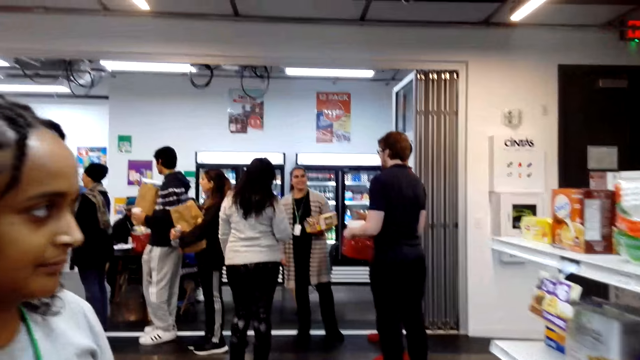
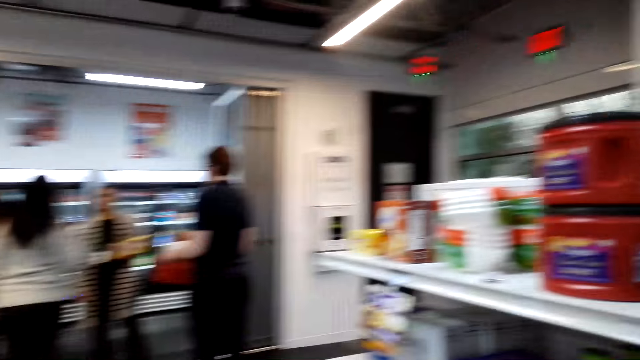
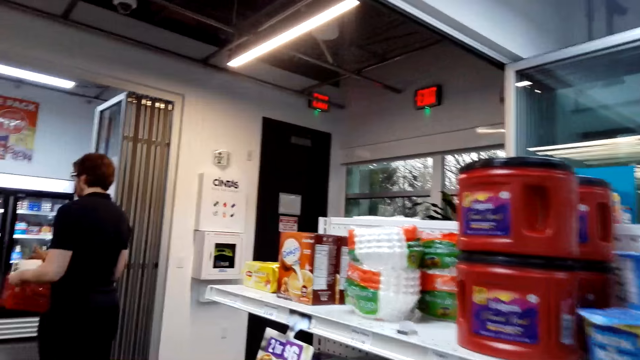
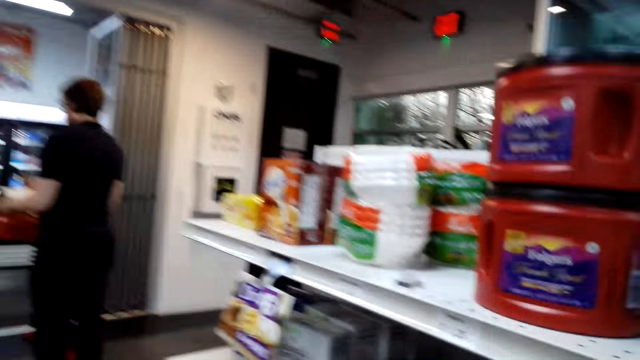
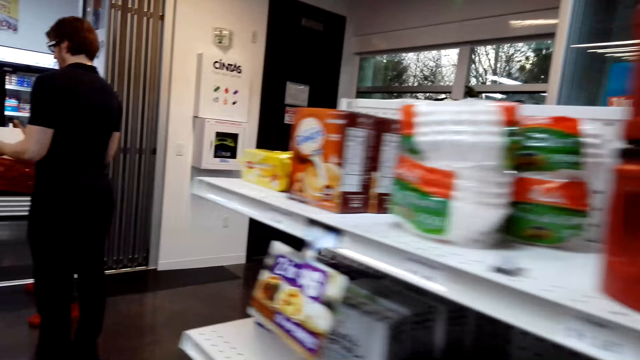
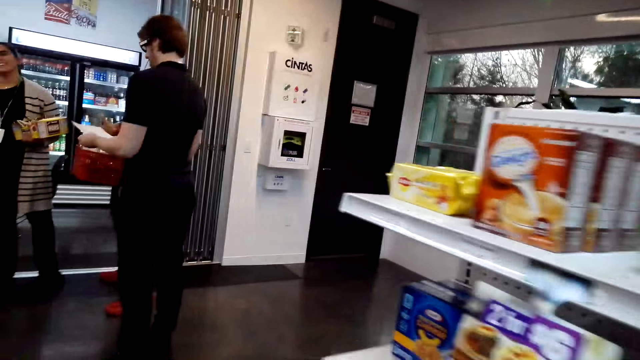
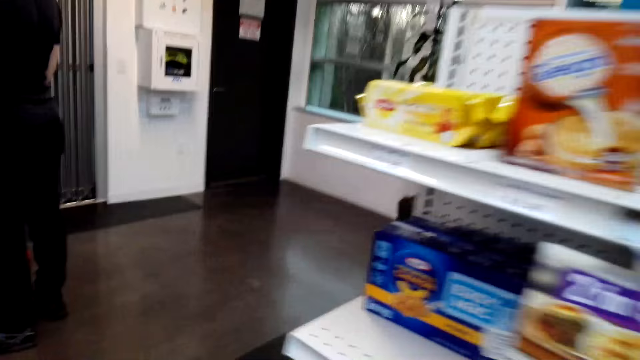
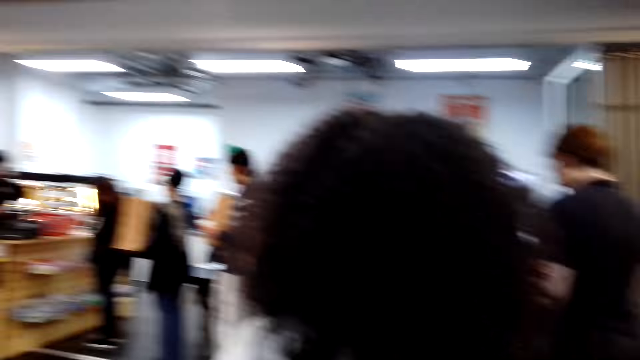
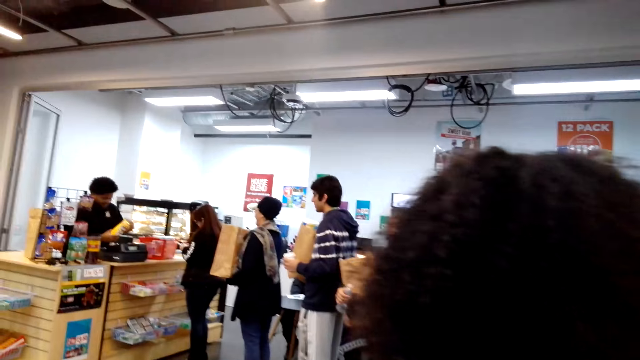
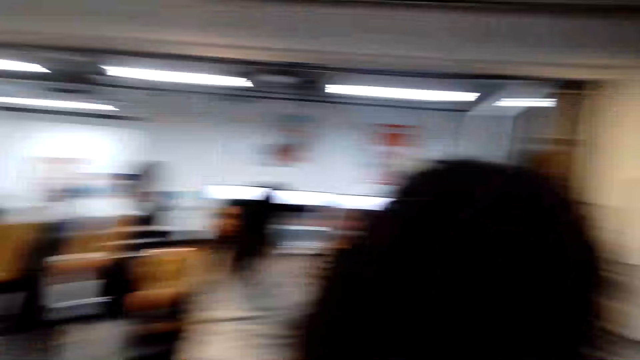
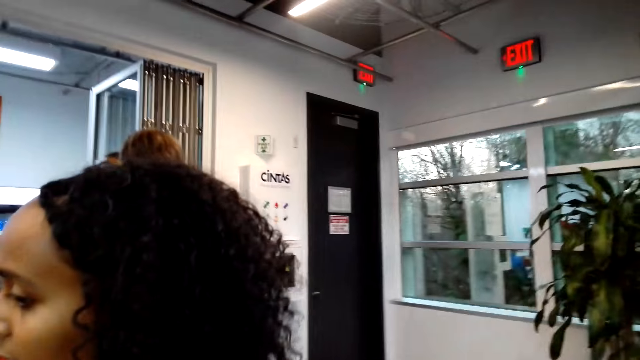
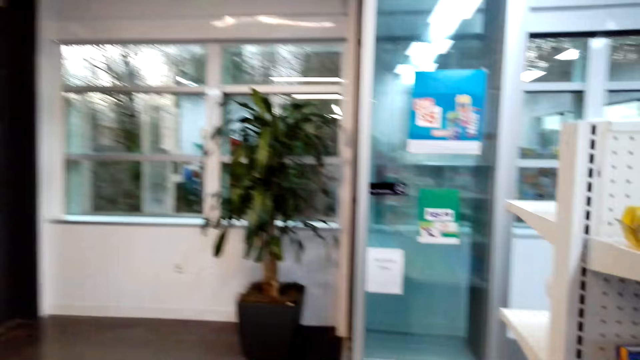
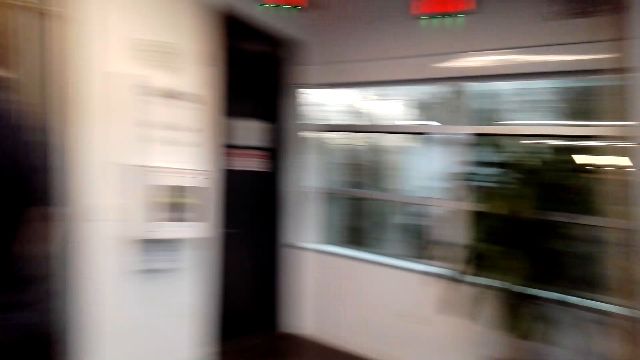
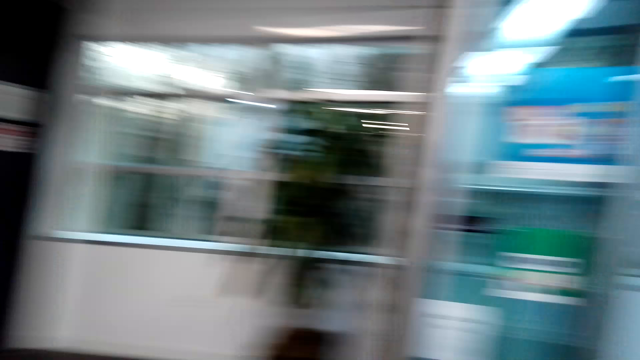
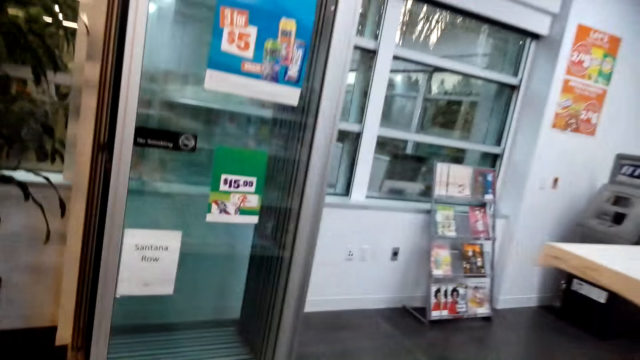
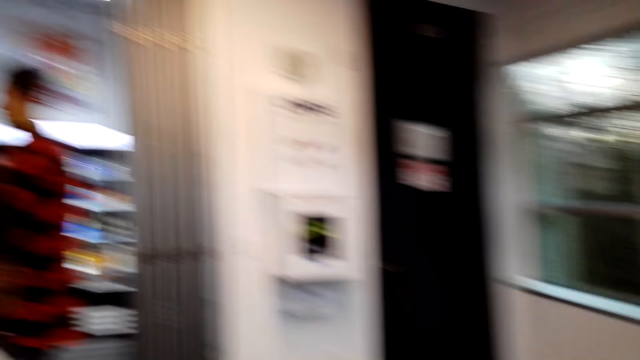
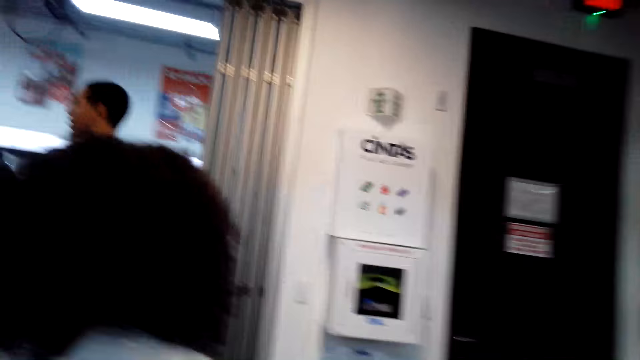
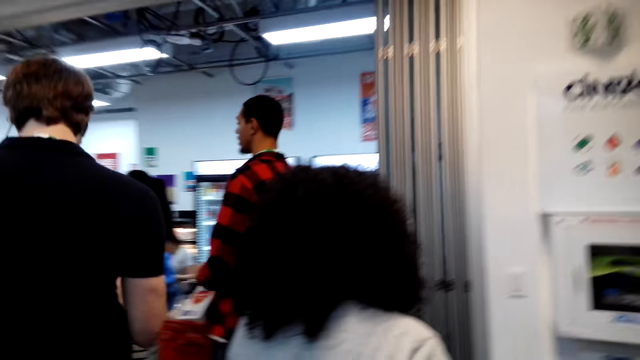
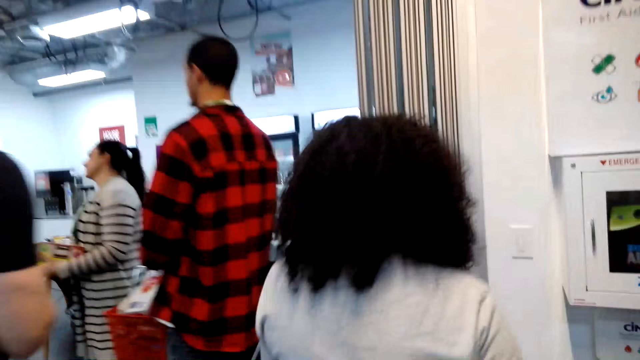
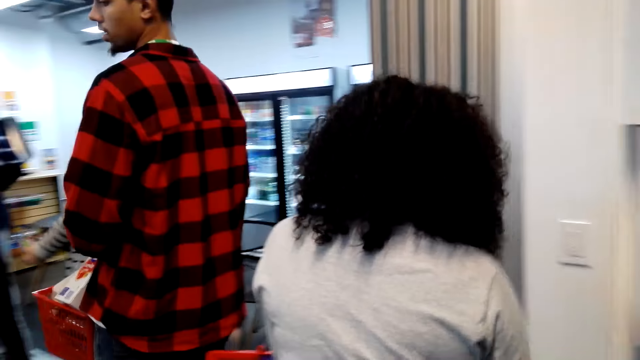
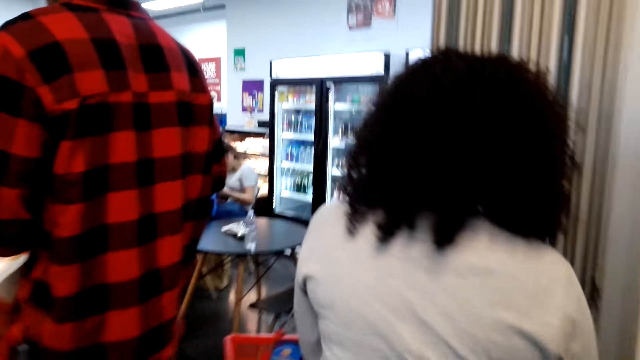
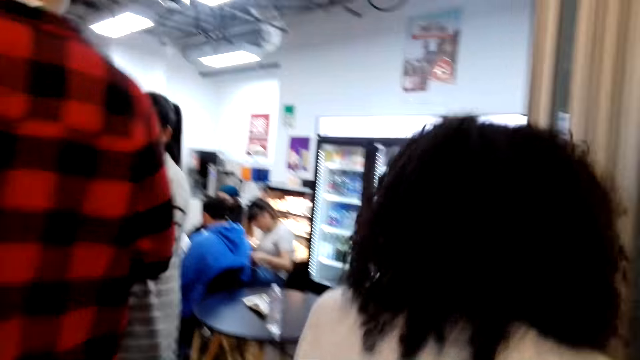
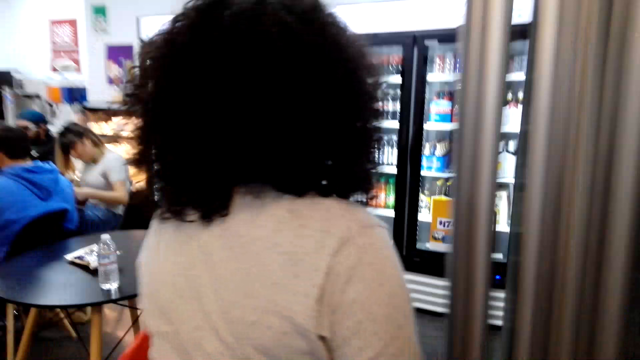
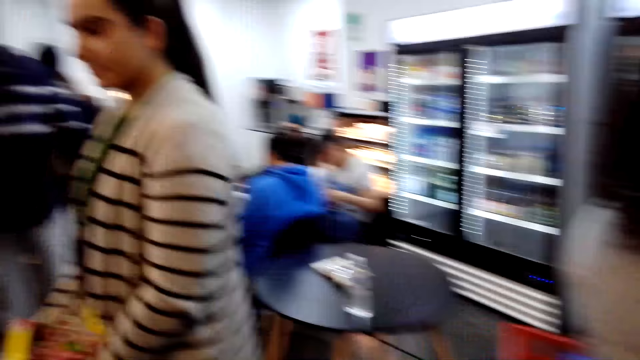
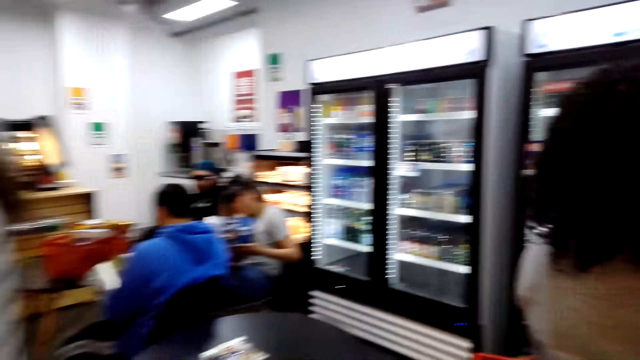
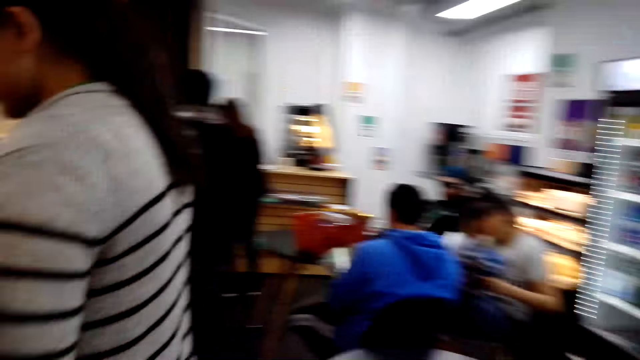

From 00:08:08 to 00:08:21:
The camera wearer walks around. A lady dialogues with the camera wearer and walks around. The camera wearer looks around. The lady walks around.

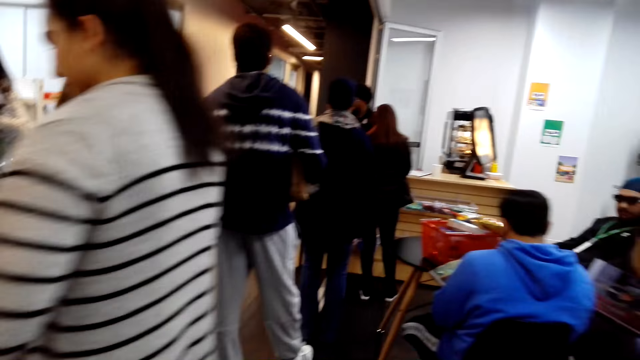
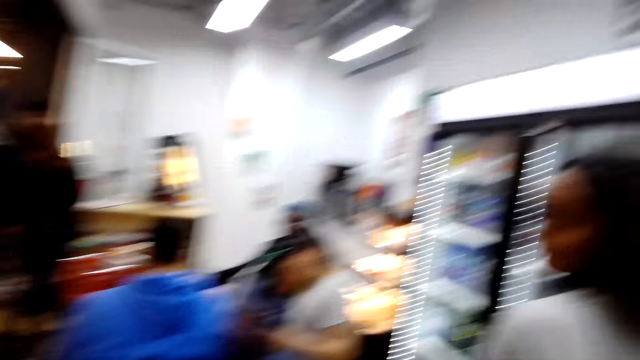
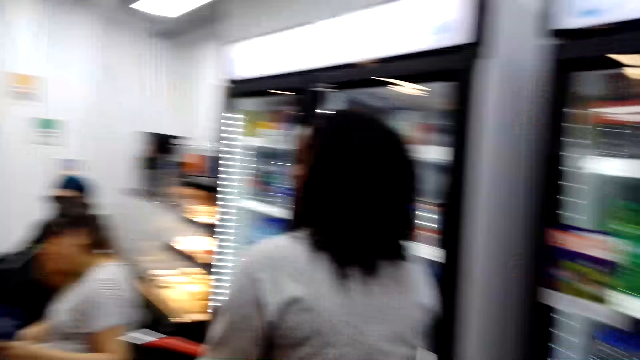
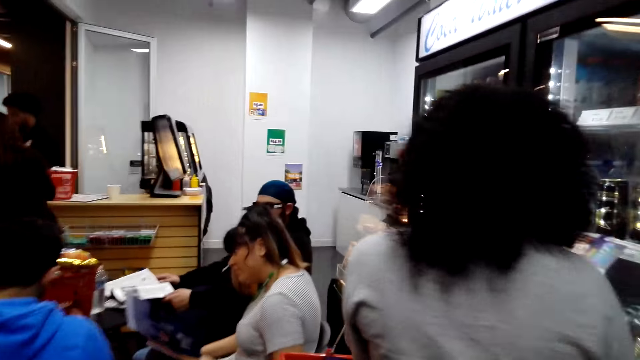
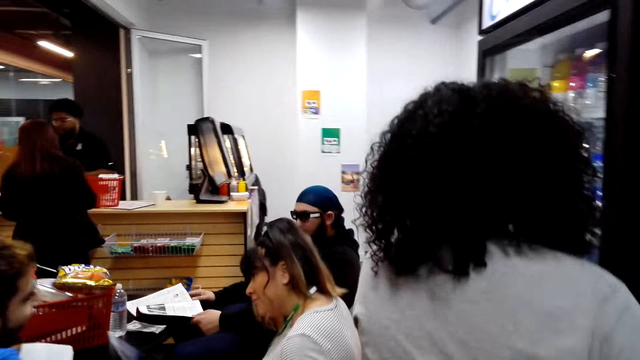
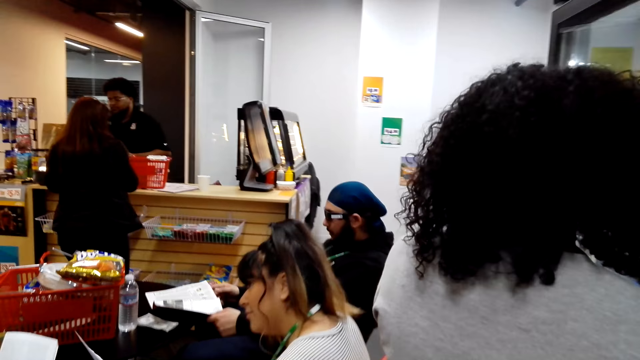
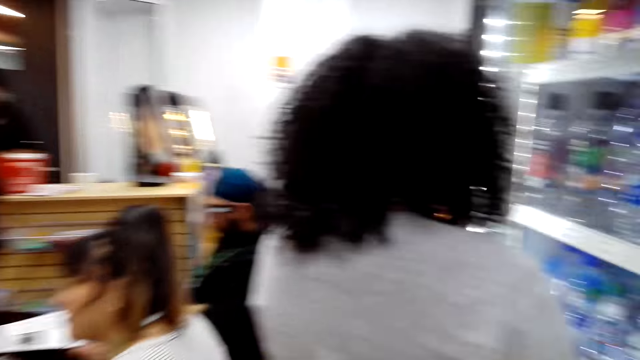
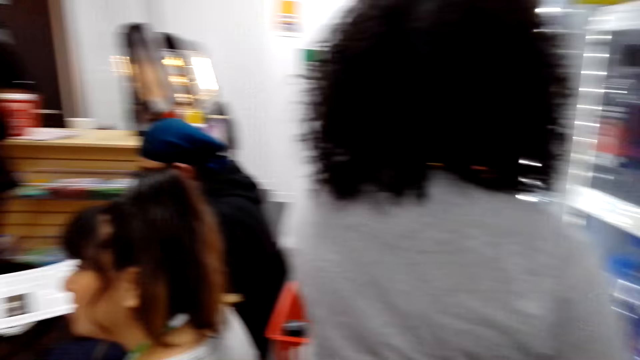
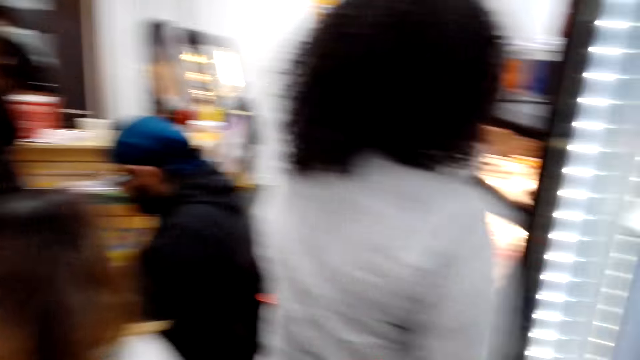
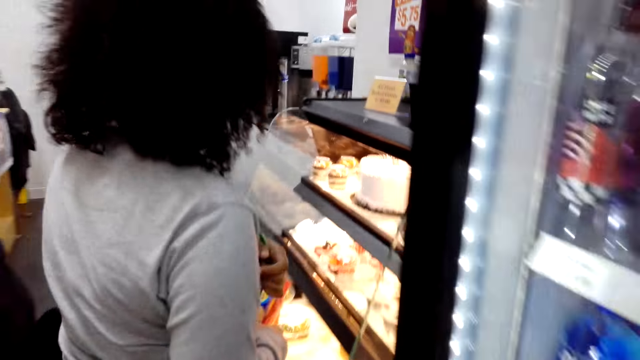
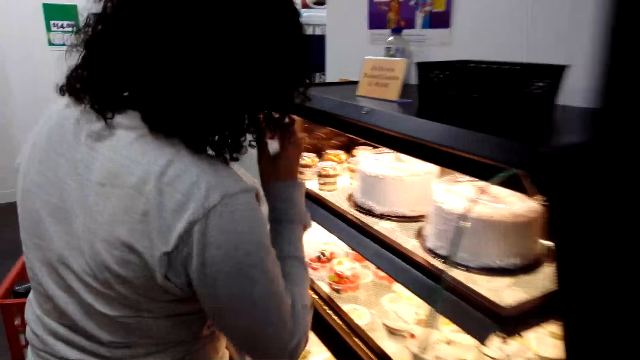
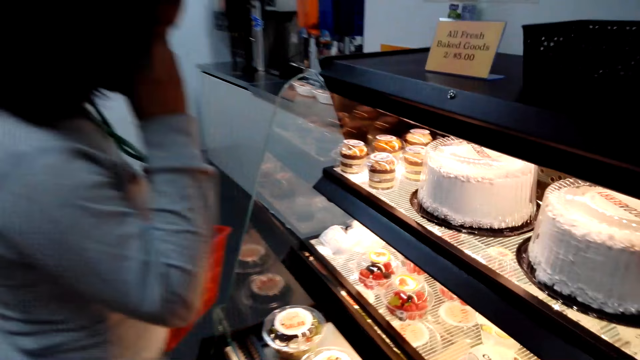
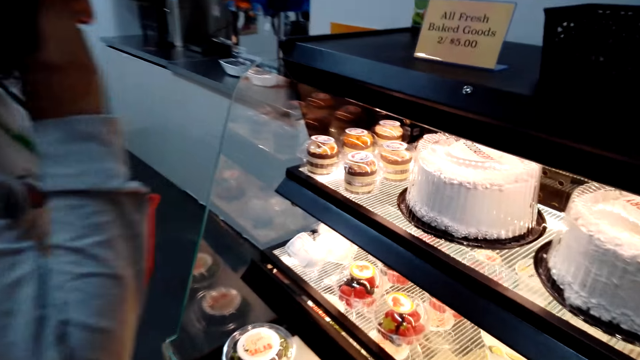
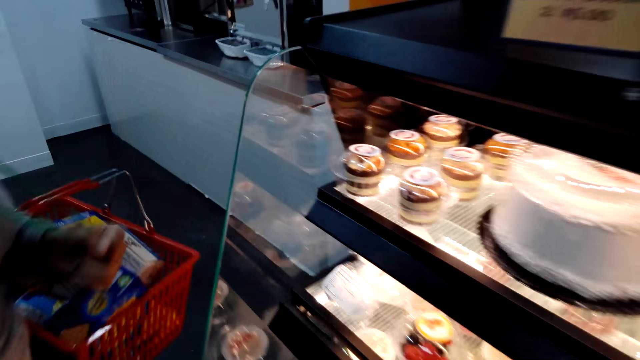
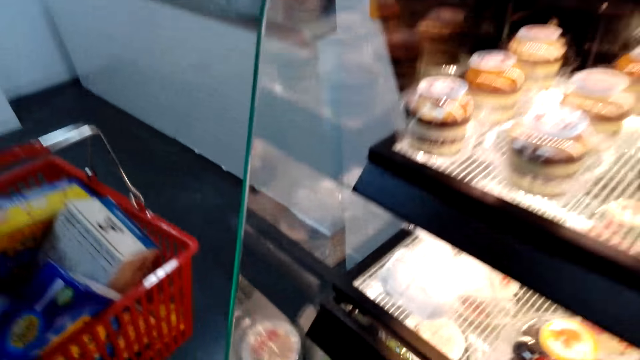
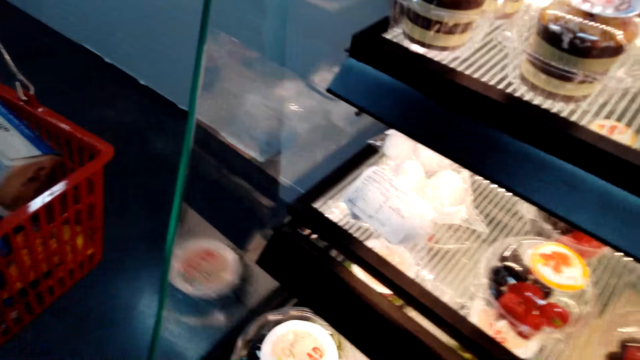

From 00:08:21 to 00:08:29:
The lady stops. The camera wearer stops. The lady dialogues with the camera wearer. The camera wearer looks around. The lady looks at the cakes on display. The camera wearer picks up a cake.
